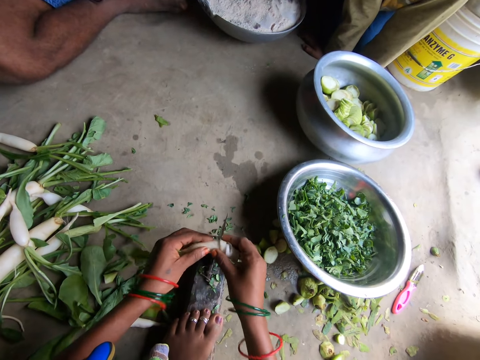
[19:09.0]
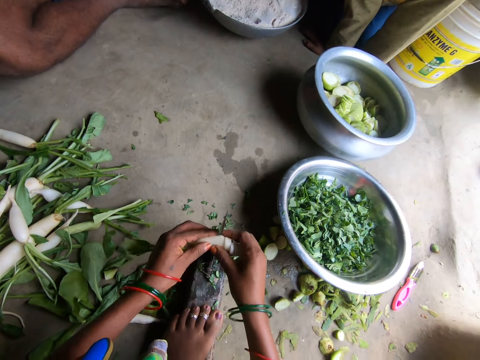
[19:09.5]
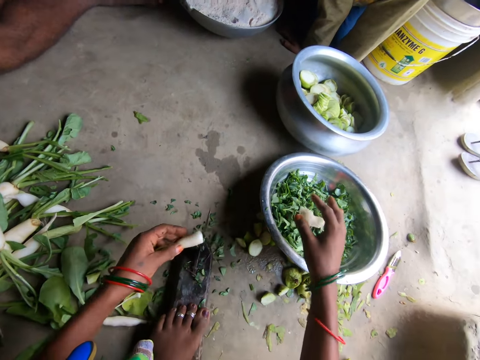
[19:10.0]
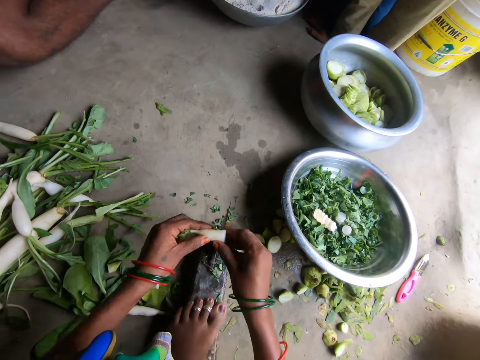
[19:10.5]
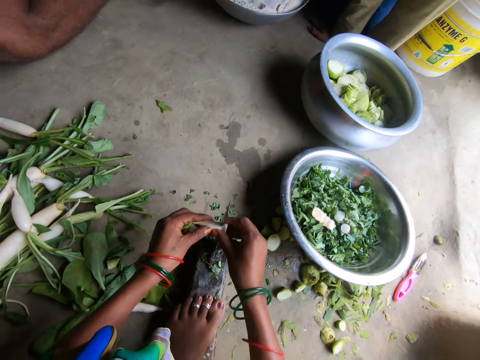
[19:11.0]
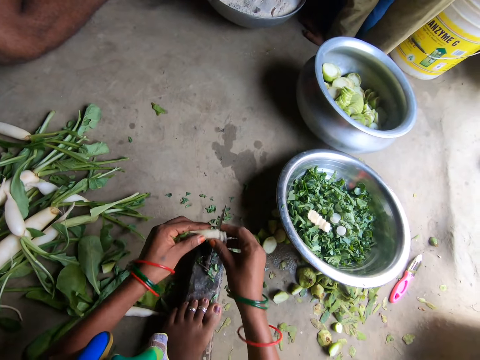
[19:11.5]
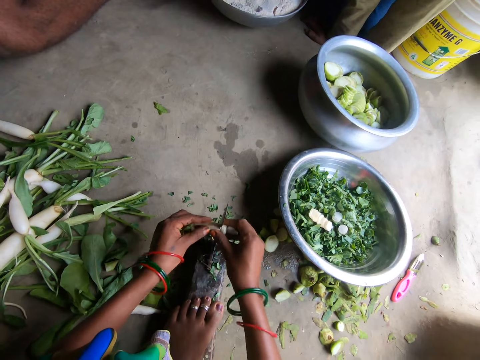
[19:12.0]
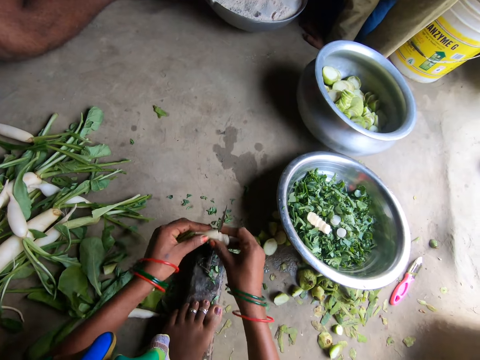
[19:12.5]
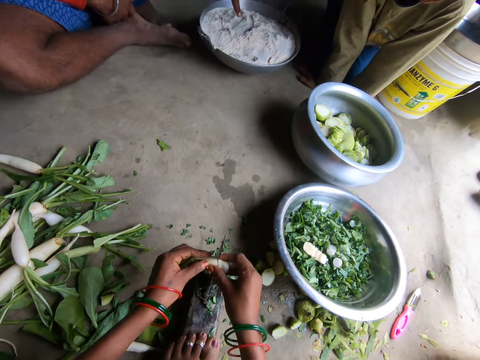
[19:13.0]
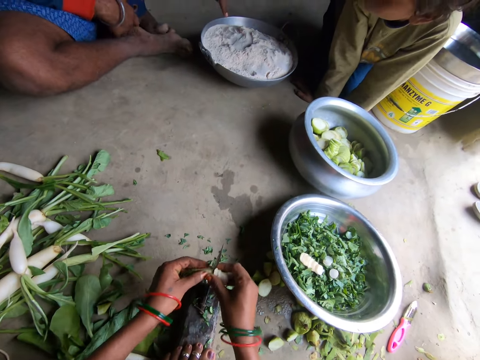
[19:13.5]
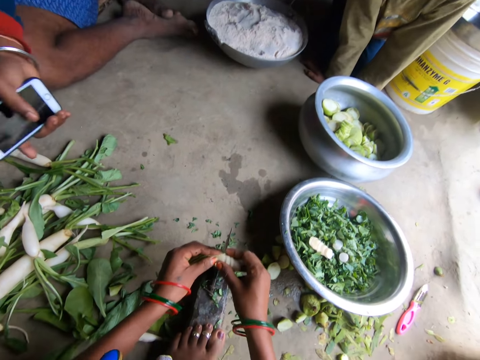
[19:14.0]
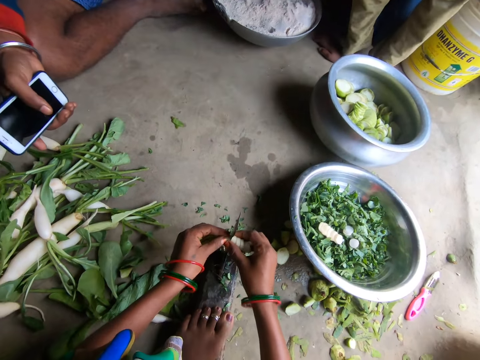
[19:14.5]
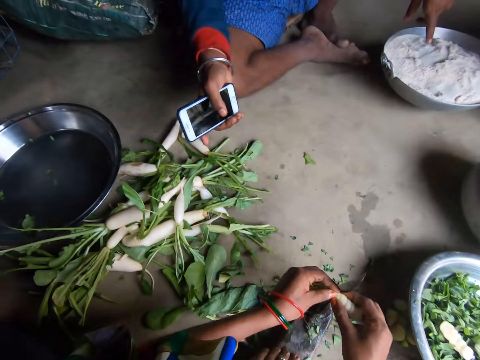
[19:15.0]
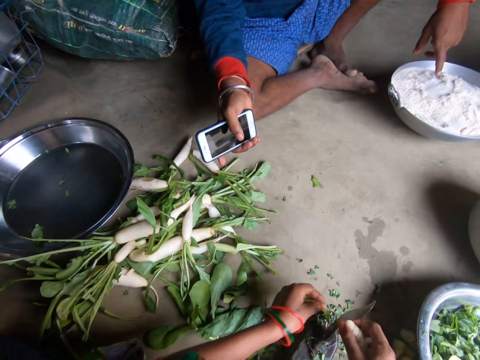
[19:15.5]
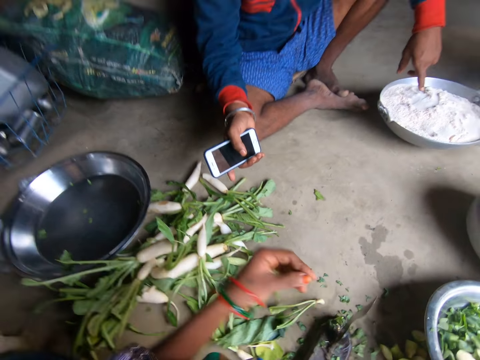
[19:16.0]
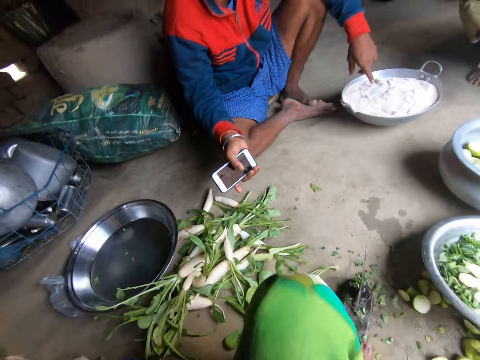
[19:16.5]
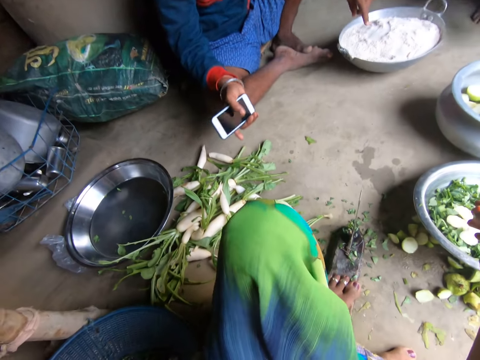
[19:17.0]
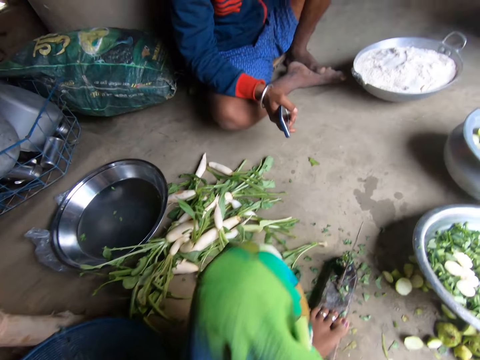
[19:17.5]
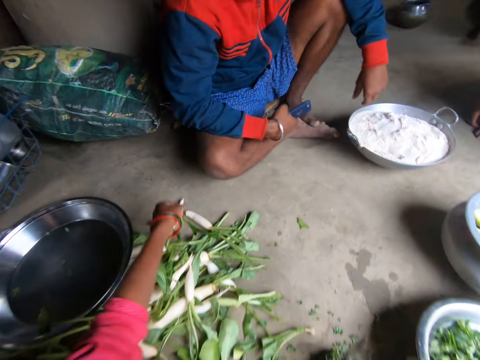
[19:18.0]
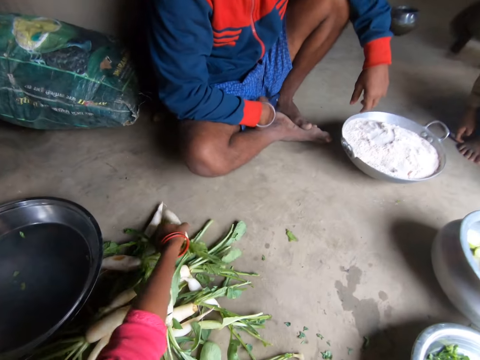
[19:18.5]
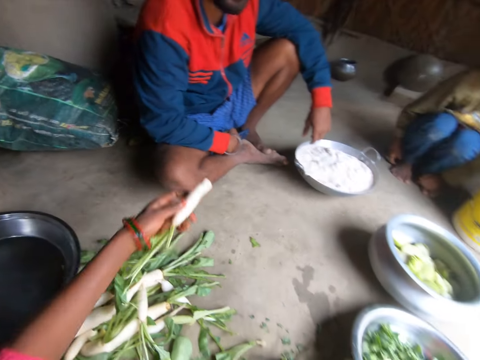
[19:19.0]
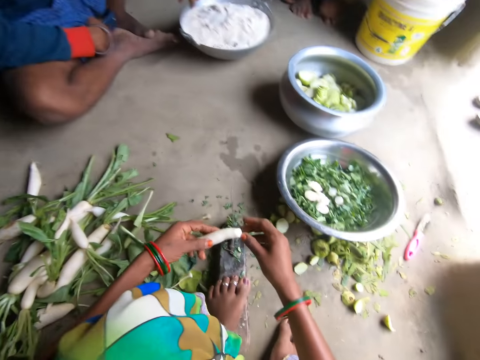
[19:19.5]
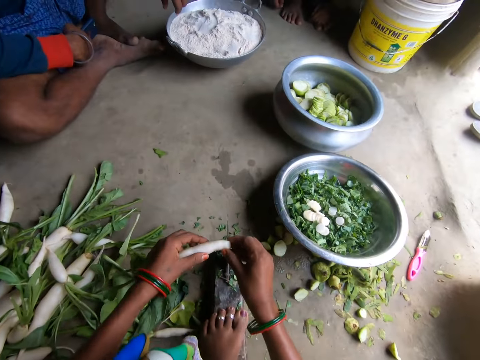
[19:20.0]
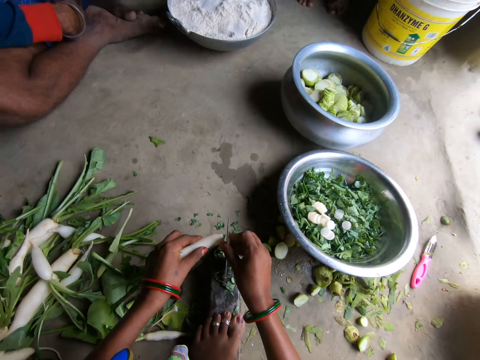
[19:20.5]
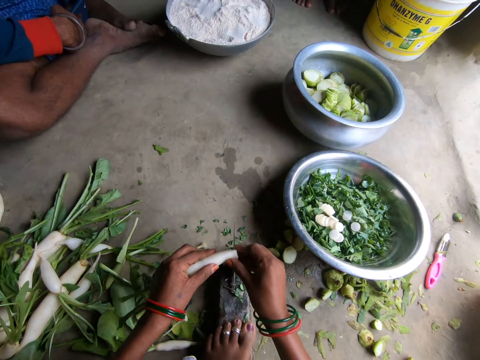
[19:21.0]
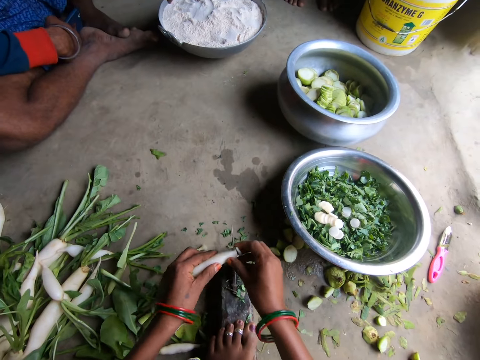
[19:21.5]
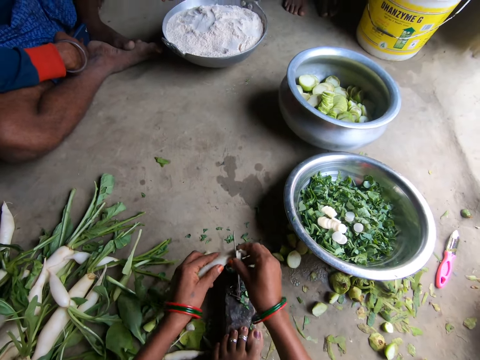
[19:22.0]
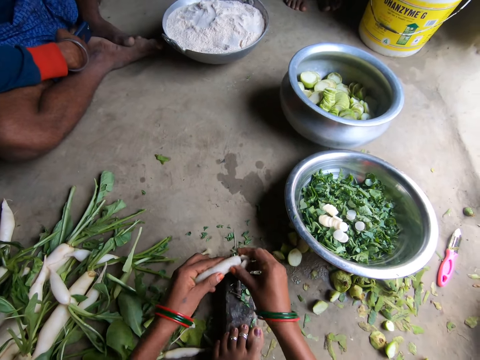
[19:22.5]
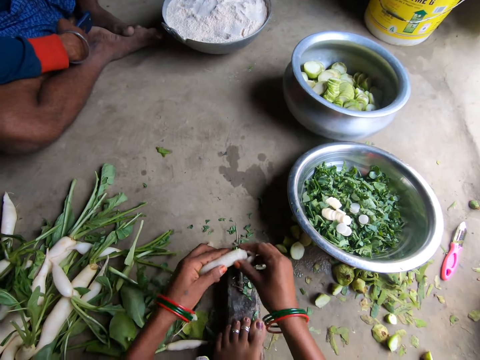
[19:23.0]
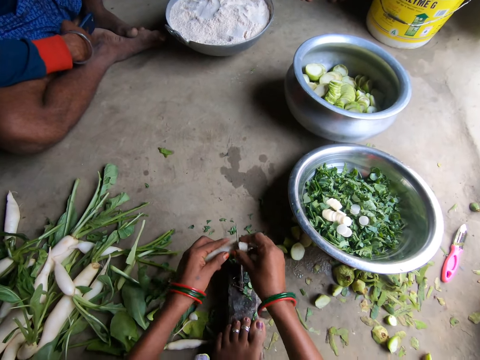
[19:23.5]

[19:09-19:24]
The camera wearer drops the sliced daikon in the bowl with her right hand. She slices the daikon with the knife. She drops a piece of the daikon on the floor with her left hand. She touches the head. She picks up another daikon with her left hand. She holds the daikon with both hands. She slices the daikon with the knife.

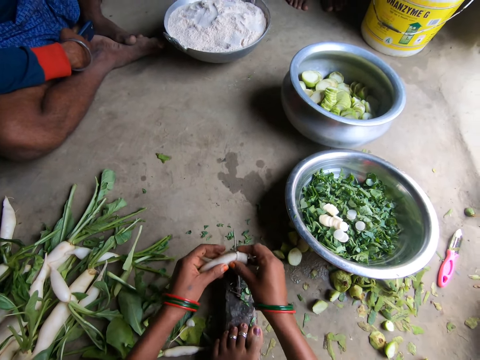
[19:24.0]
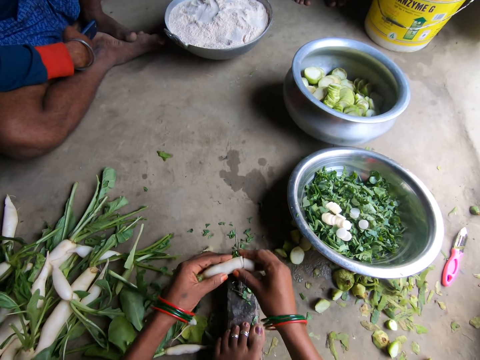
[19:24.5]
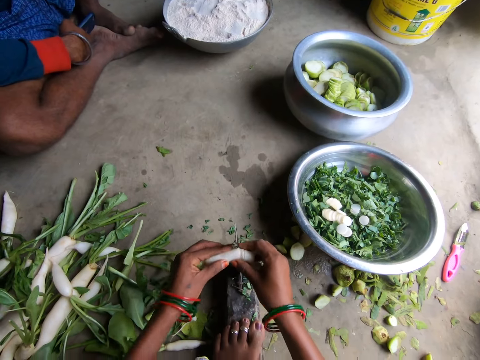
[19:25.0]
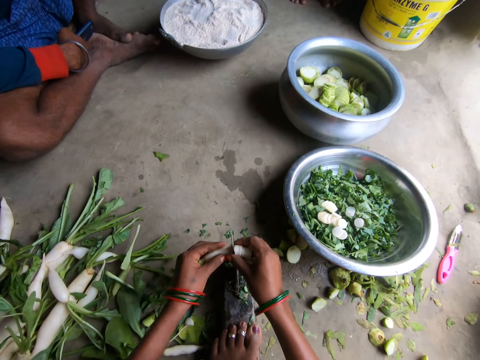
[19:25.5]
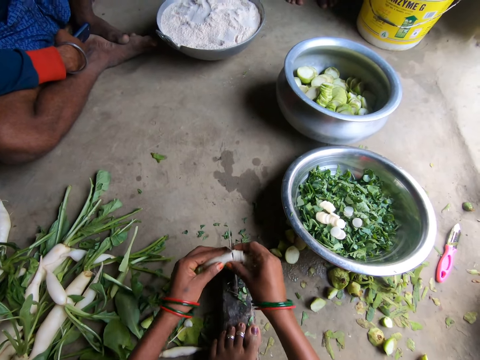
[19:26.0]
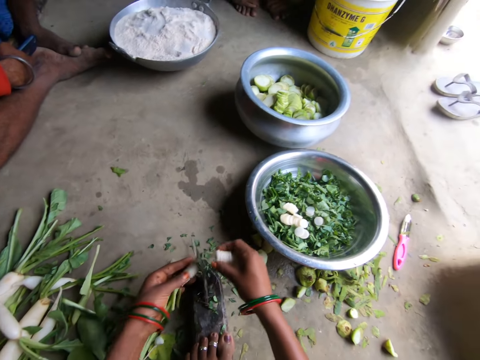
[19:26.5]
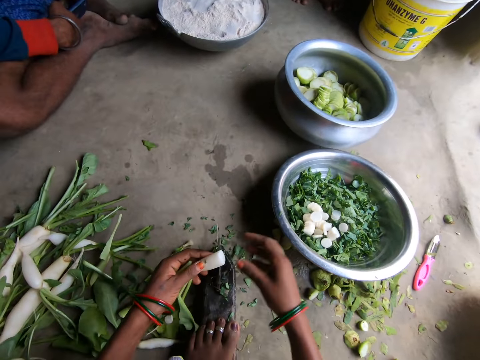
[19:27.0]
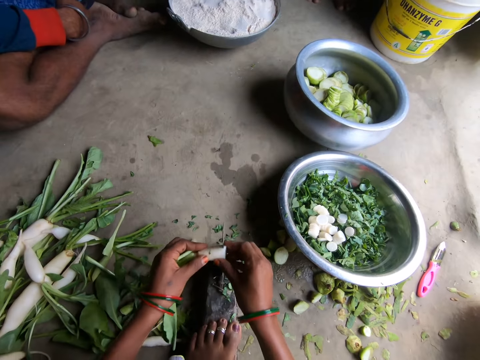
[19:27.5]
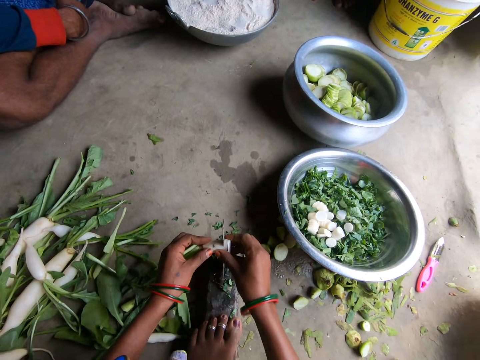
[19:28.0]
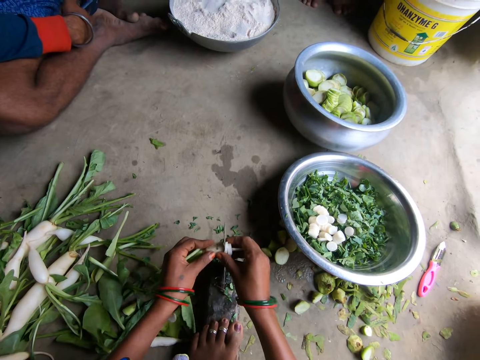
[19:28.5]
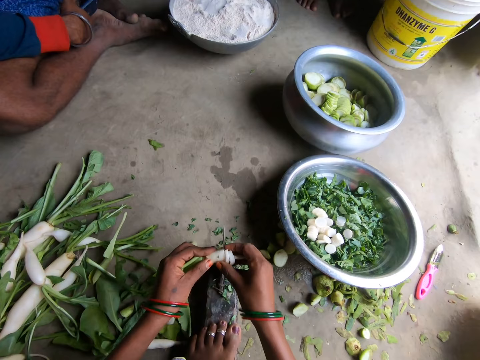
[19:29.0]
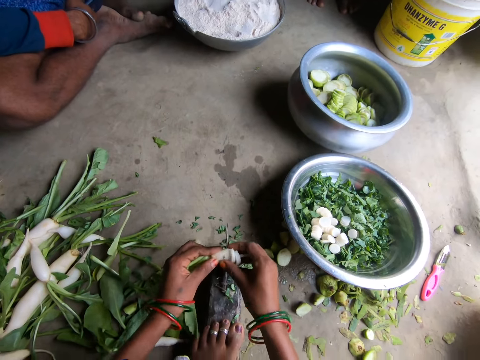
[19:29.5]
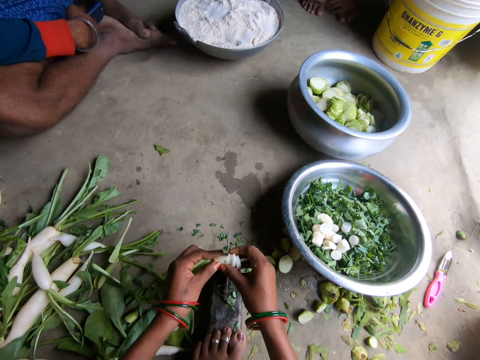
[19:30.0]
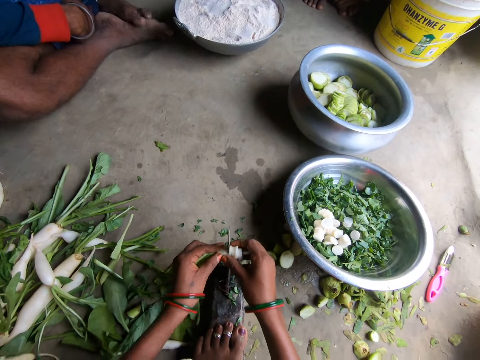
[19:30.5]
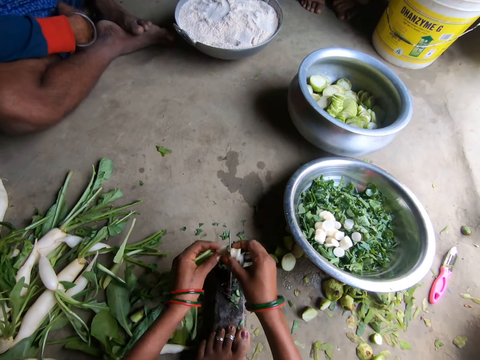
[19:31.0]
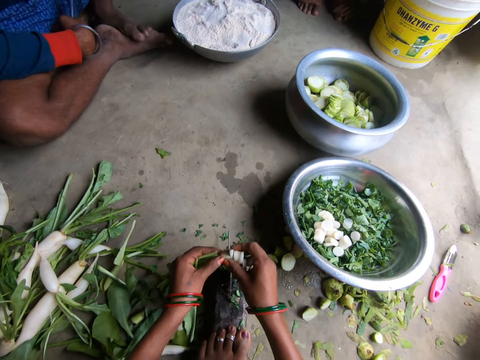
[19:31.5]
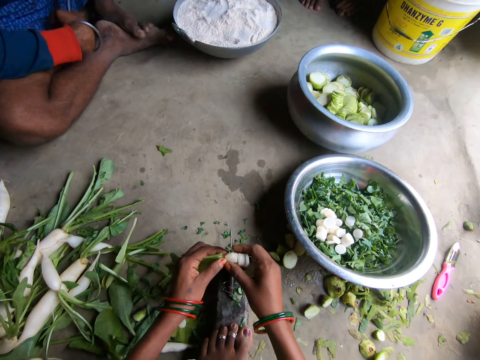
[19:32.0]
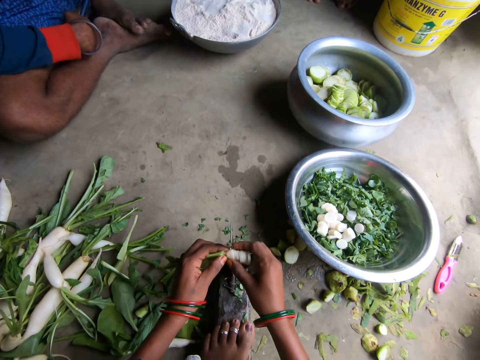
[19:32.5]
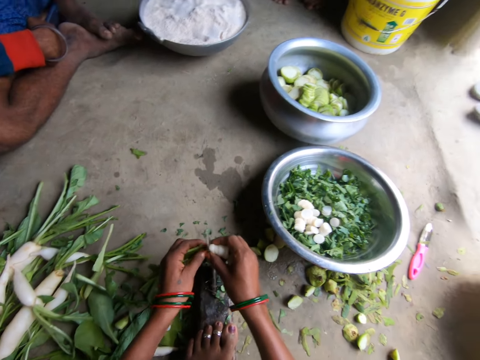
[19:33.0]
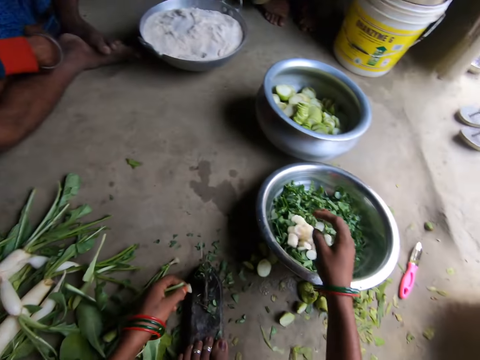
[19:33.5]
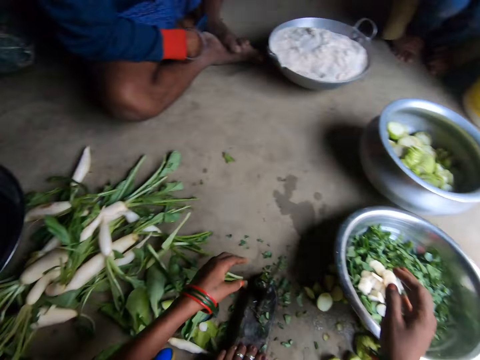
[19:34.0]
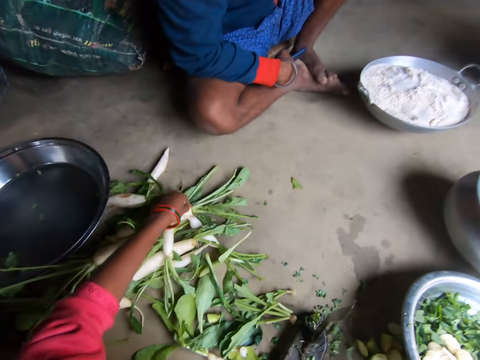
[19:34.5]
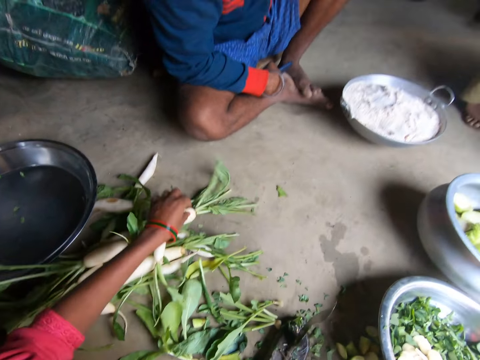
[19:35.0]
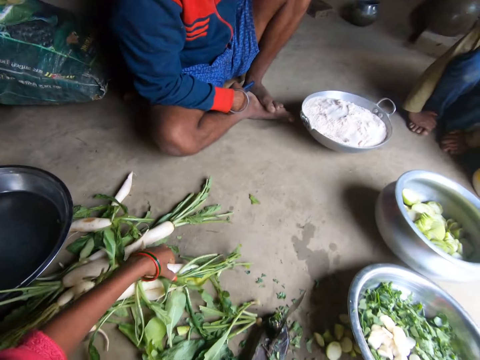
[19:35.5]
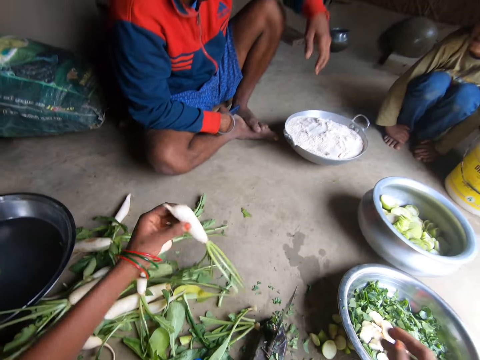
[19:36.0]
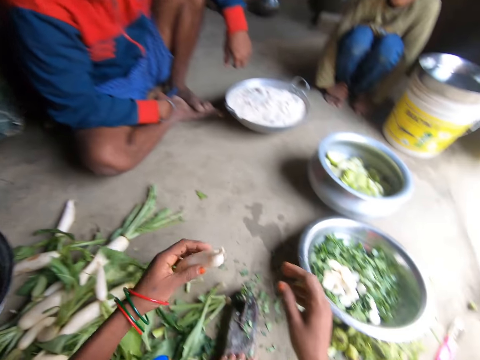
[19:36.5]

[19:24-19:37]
The camera wearer drops the sliced daikon in the bowl with her right hand. She slices the daikon with the knife. She drops the sliced daikon in the bowl with her right hand. She drops a piece of the daikon on the floor with her left hand. She sorts the daikon with her left hand. She picks up another daikon with her left hand.
